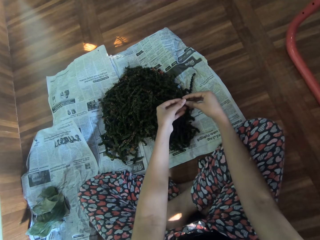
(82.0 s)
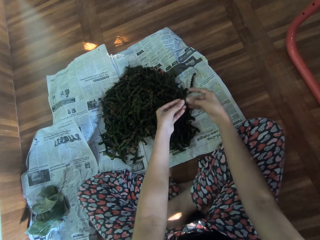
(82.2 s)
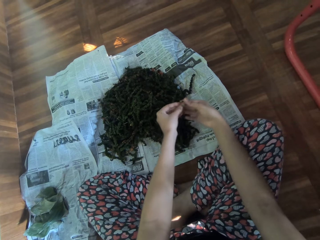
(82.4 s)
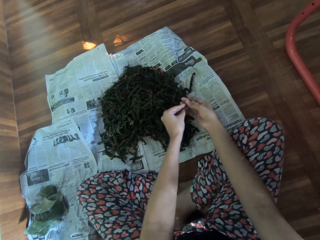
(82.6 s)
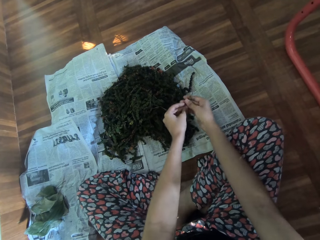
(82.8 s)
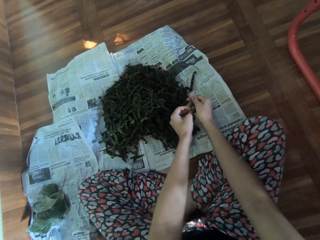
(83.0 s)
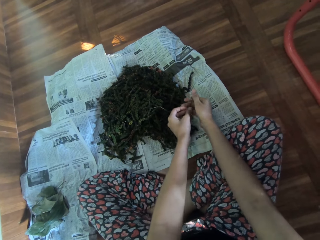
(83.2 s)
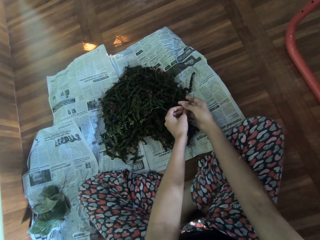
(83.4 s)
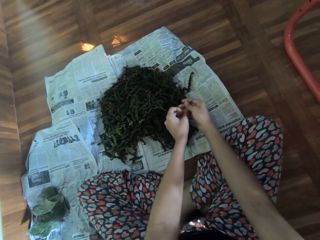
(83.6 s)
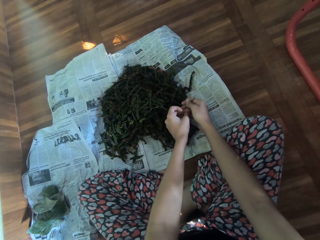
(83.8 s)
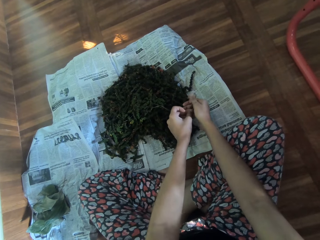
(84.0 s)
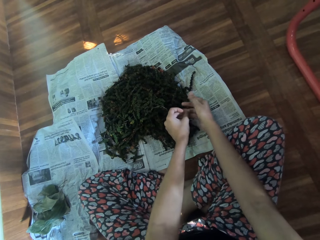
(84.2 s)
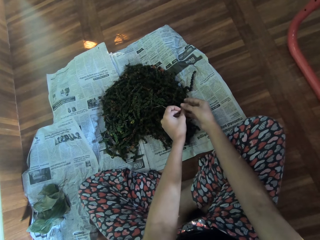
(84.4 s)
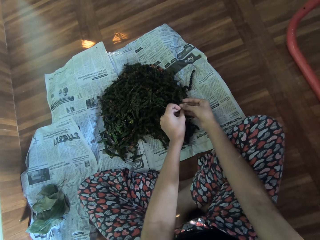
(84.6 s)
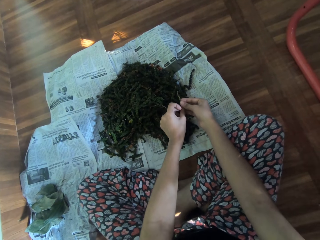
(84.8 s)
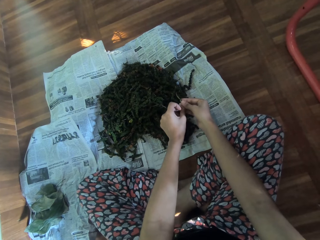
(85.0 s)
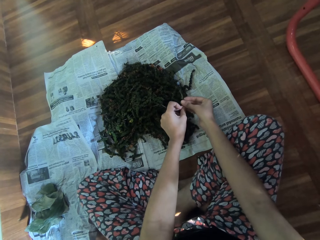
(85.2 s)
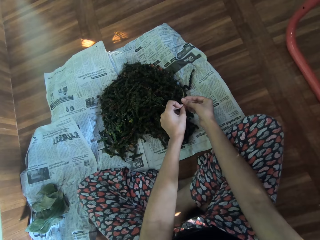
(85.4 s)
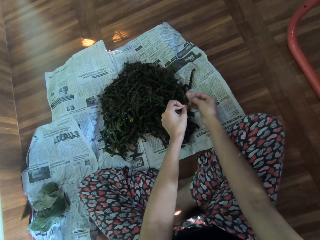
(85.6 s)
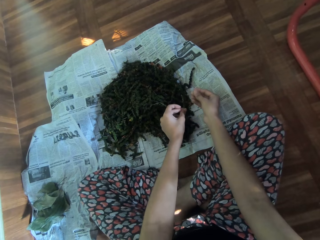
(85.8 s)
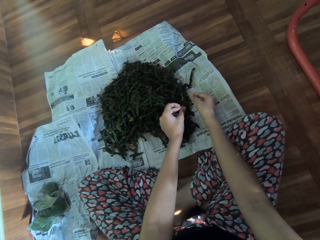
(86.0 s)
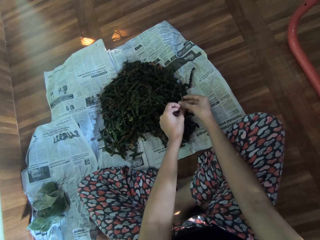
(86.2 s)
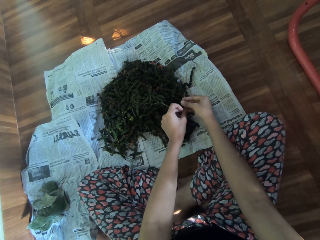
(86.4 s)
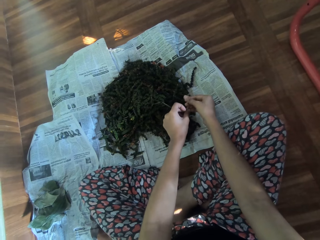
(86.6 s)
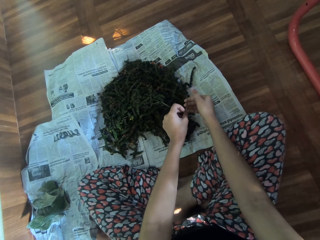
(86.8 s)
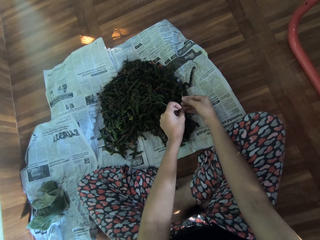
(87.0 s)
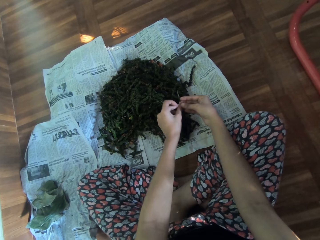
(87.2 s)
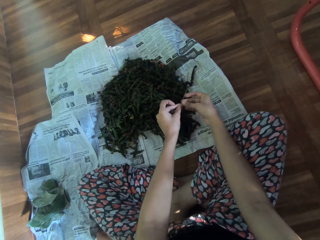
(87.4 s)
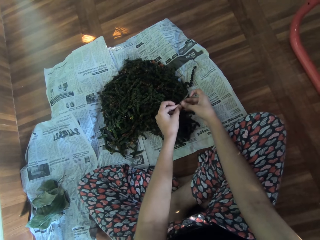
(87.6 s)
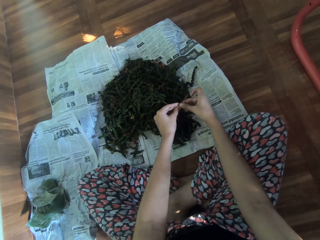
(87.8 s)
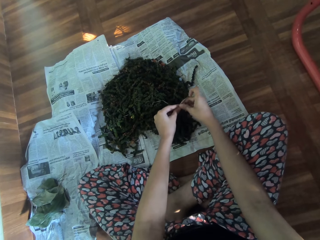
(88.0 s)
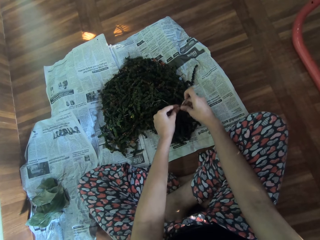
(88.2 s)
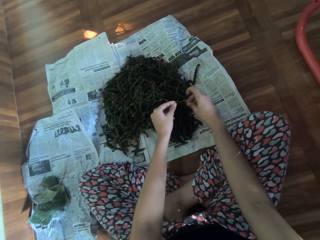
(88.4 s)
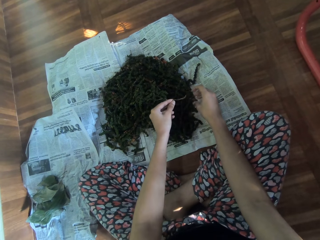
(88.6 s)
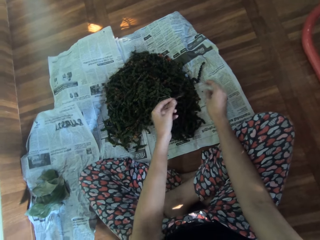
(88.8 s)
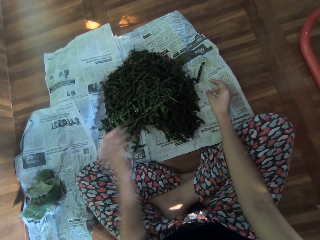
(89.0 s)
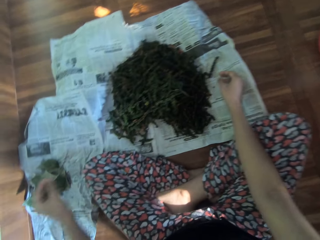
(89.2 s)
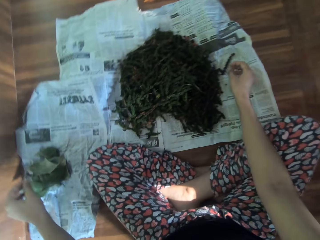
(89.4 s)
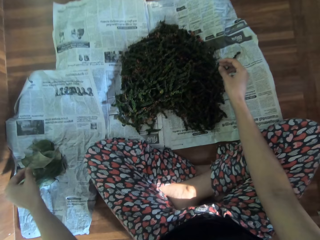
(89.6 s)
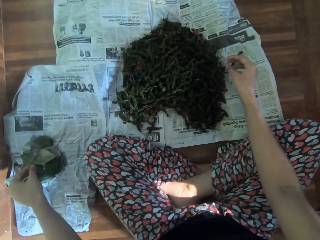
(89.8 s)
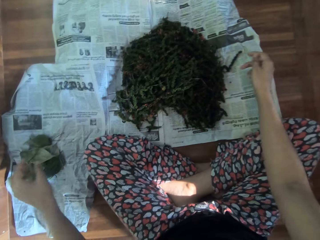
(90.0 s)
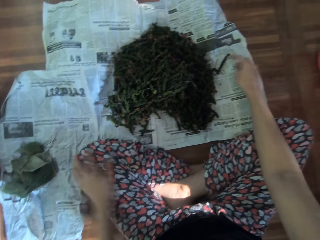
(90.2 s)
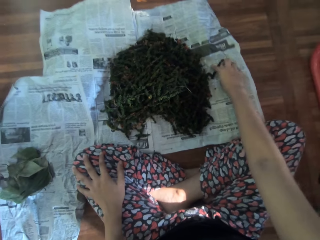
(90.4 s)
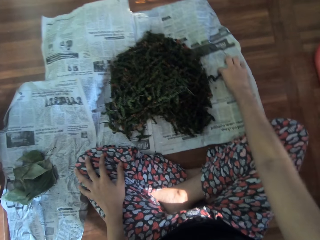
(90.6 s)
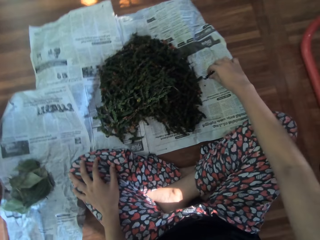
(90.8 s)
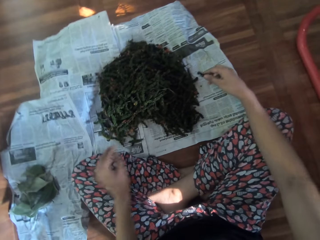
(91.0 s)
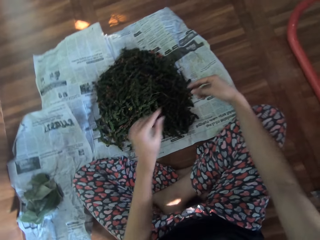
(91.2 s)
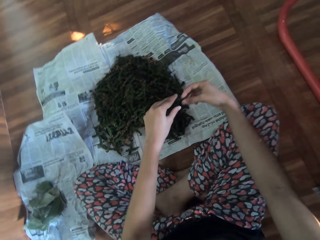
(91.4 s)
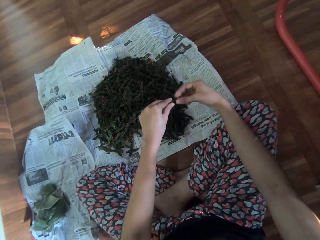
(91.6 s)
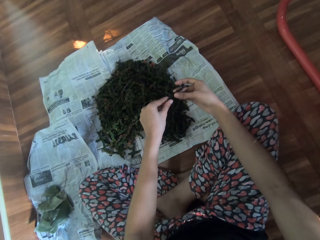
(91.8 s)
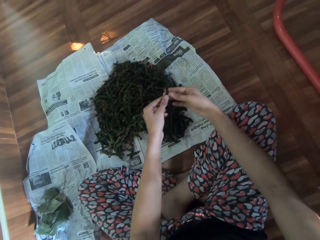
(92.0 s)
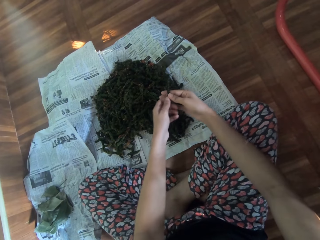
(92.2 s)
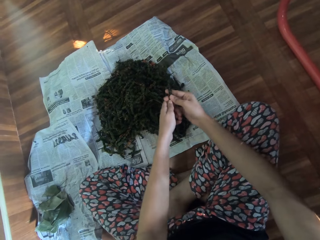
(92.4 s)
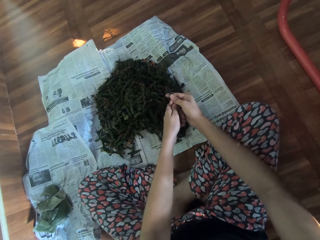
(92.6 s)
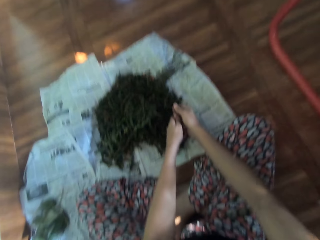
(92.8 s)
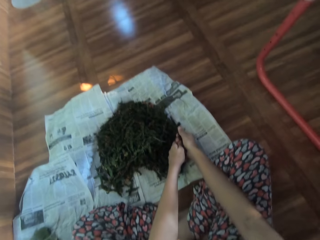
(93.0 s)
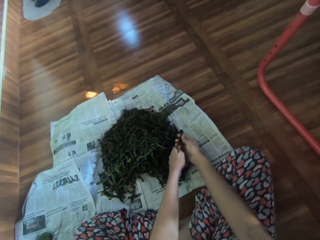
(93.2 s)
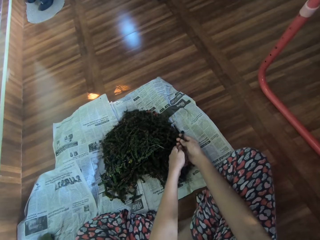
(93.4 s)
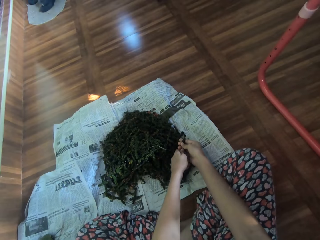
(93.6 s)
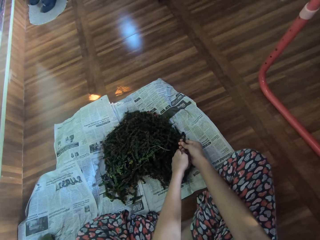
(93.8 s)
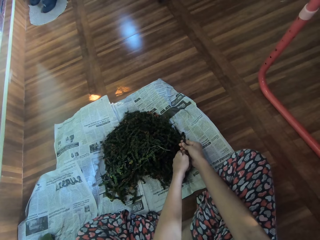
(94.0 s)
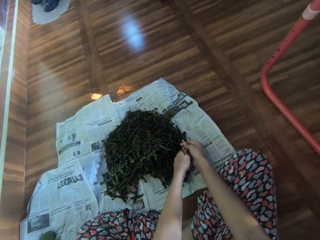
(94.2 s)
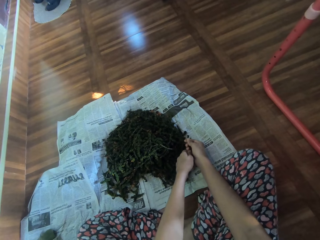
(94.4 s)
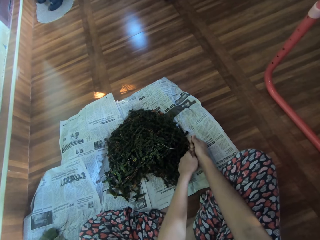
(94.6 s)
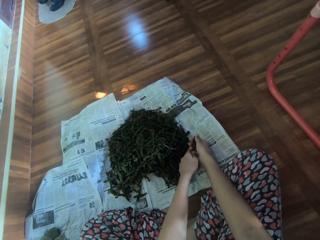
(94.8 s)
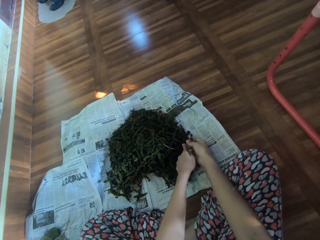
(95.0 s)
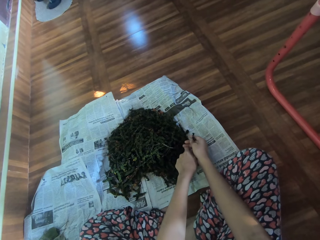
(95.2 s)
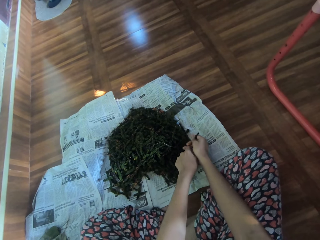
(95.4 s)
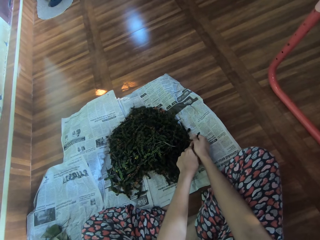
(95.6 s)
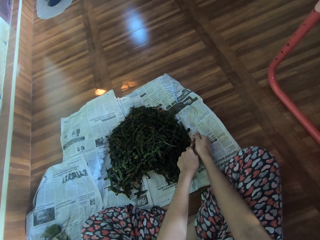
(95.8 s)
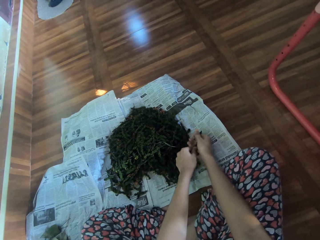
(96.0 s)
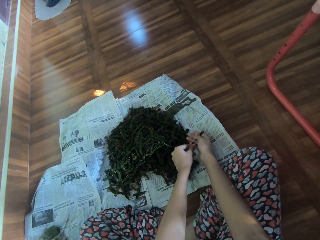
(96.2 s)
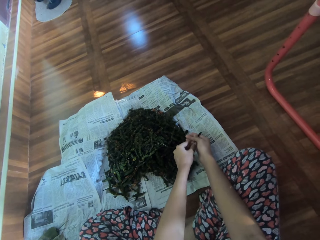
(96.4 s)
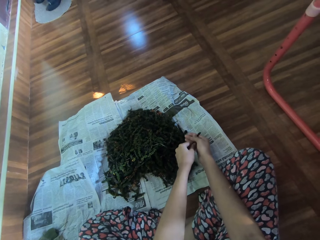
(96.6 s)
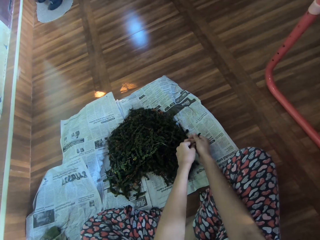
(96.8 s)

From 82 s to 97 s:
The camera wearer drops the midrib of the leaf in her left hand on the newspaper on the floor. She picks up a leaf on the newspaper on the floor with her right hand. She plucks off the leaf from the midrib of the leaf with both hands.

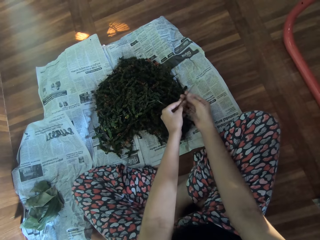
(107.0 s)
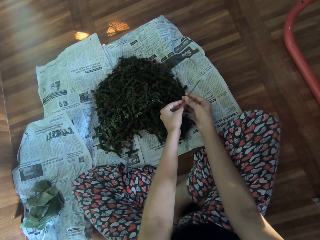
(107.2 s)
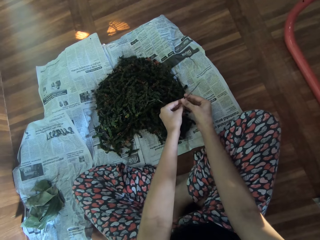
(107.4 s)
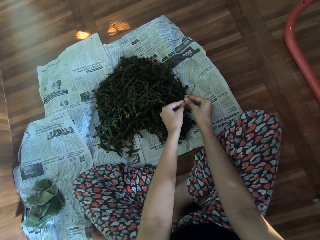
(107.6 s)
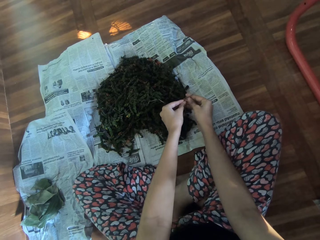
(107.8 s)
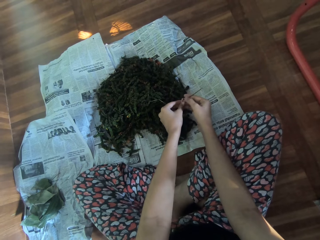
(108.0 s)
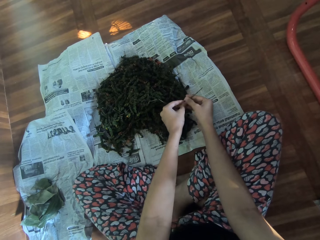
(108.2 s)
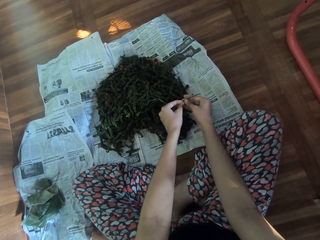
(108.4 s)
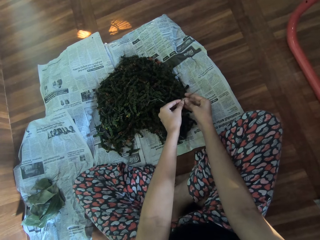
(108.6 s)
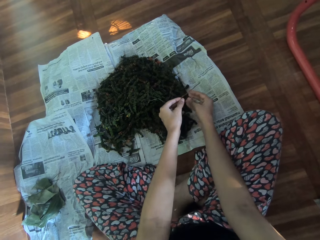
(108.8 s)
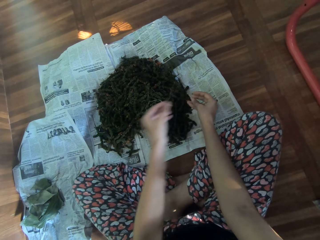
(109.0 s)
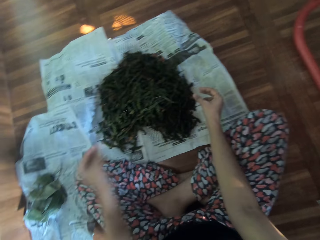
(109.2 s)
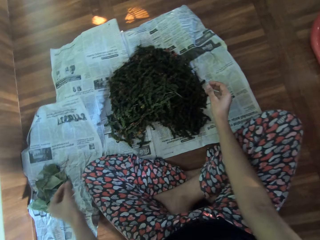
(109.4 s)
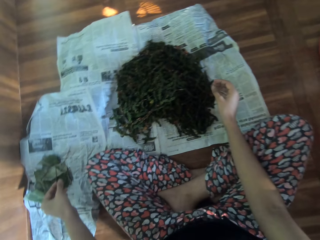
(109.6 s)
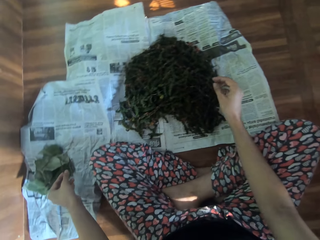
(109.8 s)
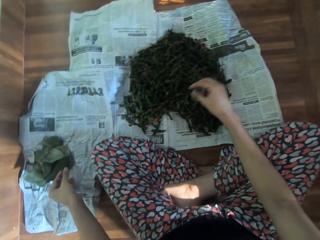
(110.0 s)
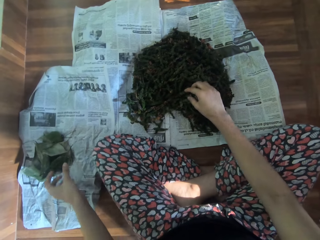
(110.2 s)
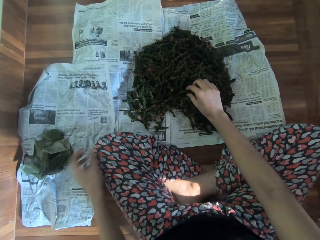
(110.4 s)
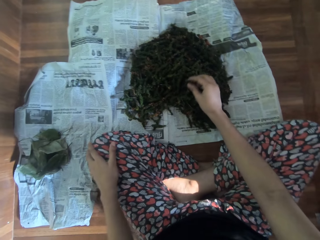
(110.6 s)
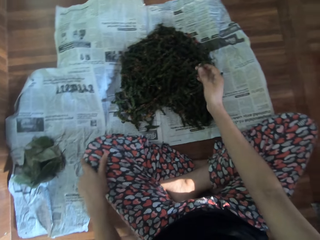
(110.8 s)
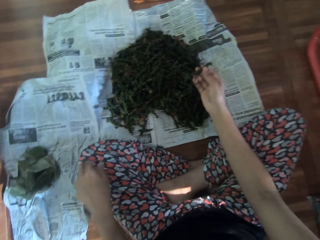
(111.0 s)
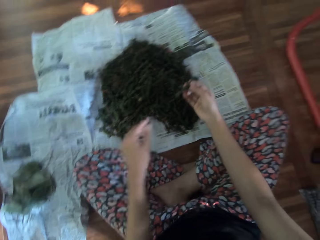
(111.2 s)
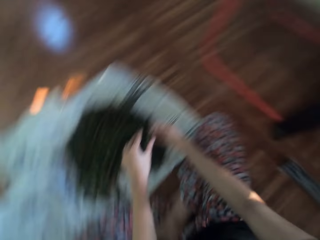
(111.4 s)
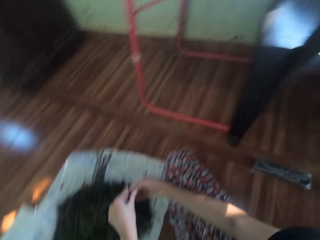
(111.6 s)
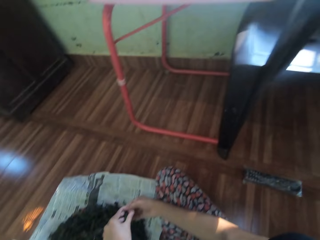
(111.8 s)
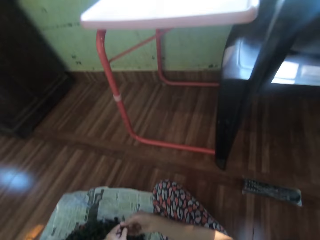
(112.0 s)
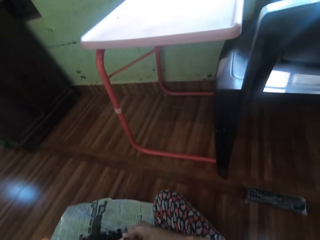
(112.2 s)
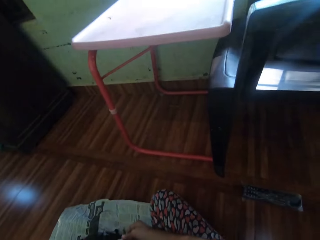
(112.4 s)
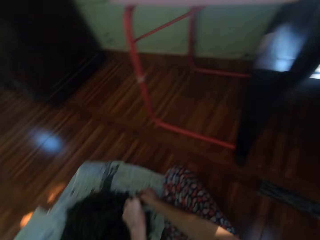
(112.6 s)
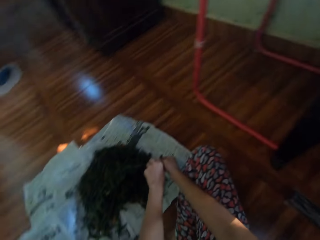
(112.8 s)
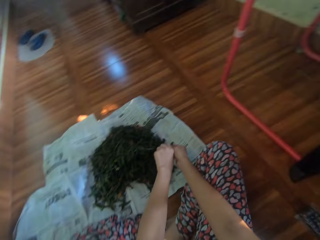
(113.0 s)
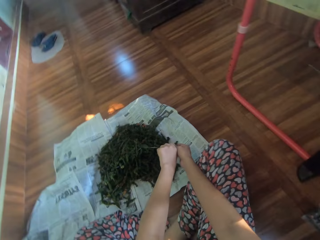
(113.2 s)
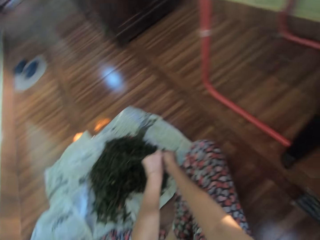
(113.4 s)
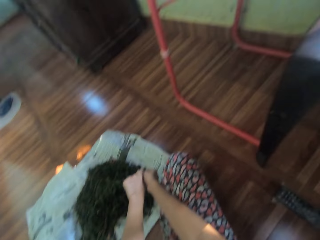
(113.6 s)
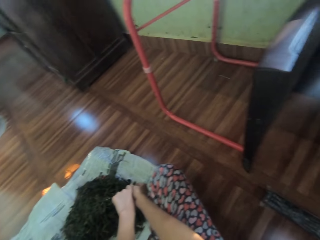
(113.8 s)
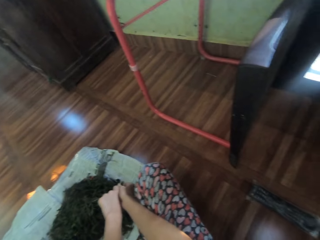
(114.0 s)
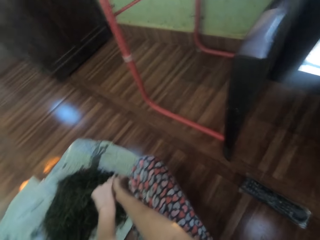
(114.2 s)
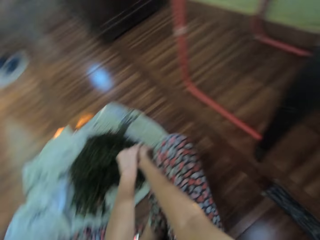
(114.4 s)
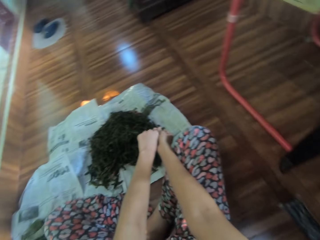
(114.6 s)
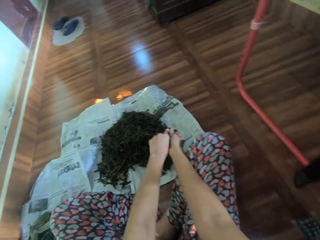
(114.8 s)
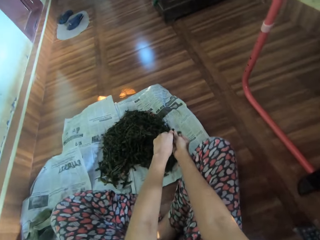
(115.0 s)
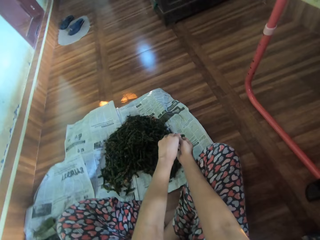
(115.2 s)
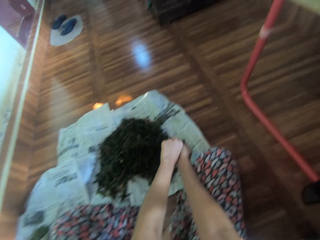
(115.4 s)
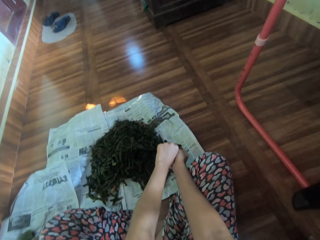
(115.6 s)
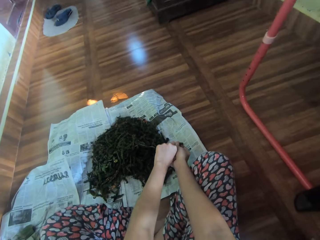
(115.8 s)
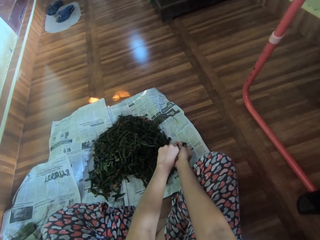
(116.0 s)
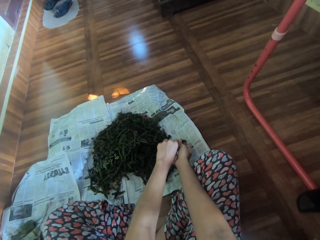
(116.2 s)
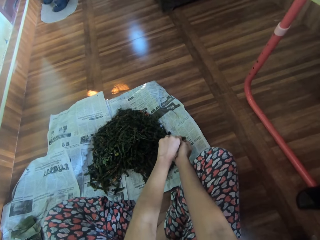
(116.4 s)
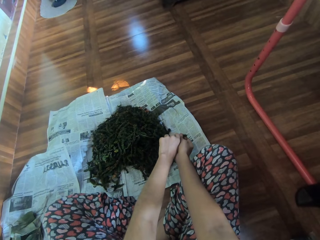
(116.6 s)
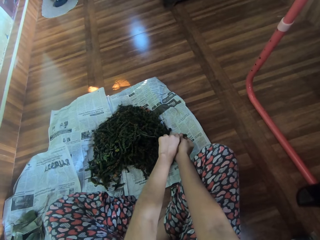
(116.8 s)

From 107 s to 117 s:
The camera wearer drops the midrib of the leaf in her left hand on the newspaper on the floor. She picks up a leaf on the newspaper on the floor with her right hand. She plucks off the leaf from the midrib of the leaf with both hands. She talks to a man.
